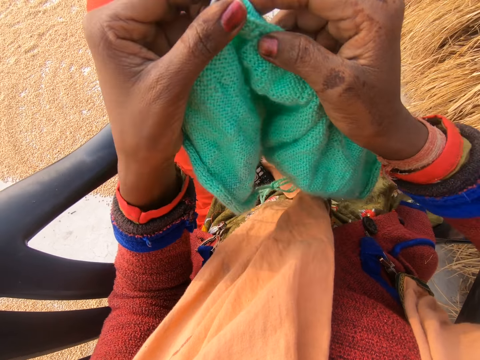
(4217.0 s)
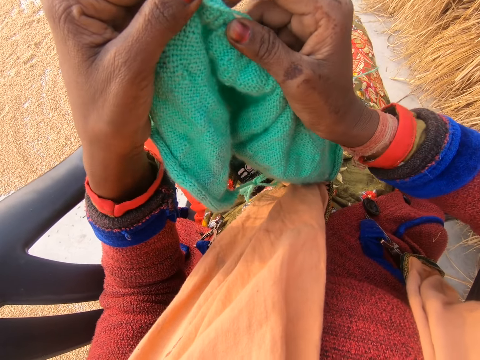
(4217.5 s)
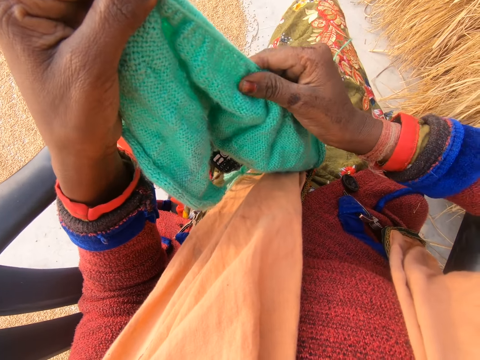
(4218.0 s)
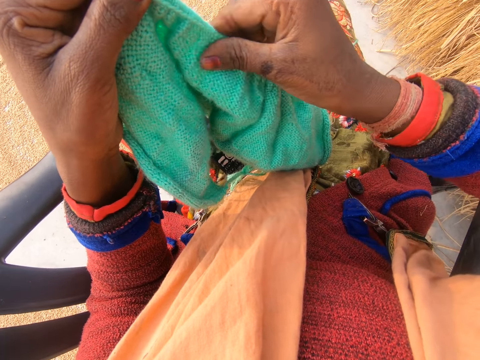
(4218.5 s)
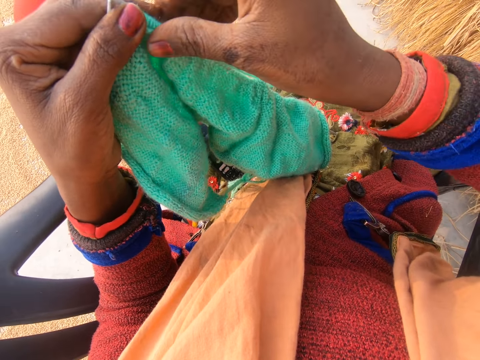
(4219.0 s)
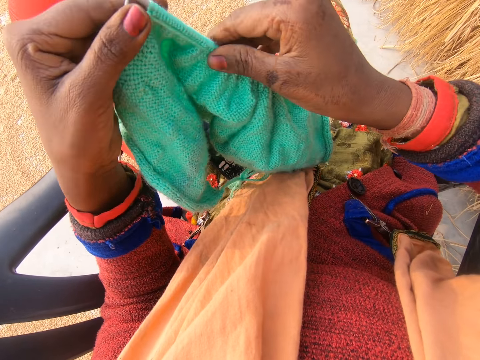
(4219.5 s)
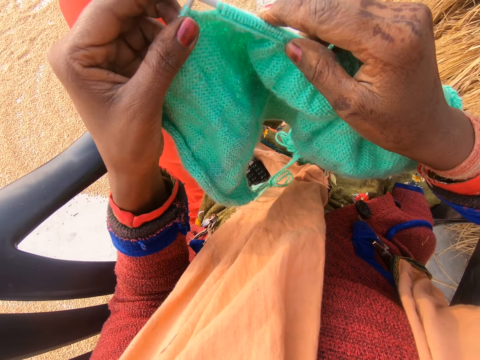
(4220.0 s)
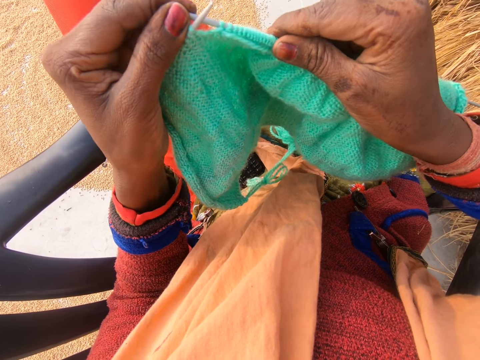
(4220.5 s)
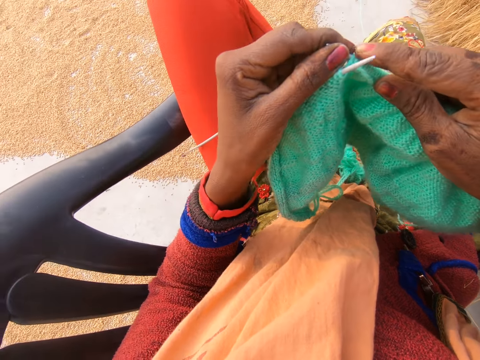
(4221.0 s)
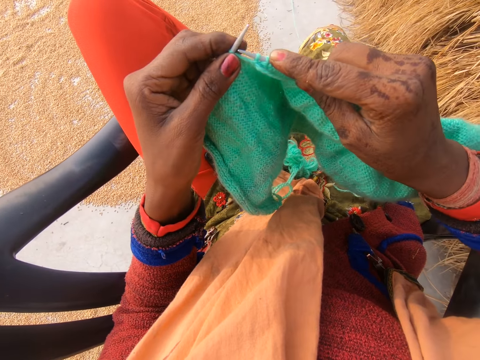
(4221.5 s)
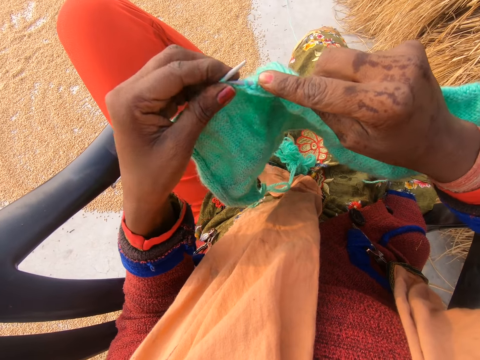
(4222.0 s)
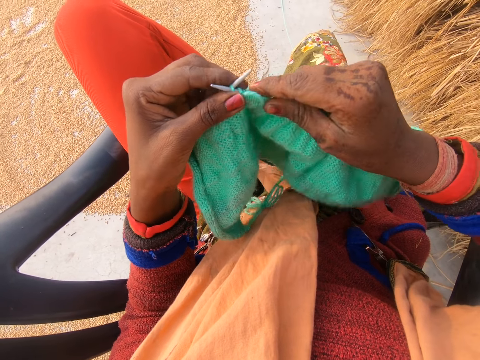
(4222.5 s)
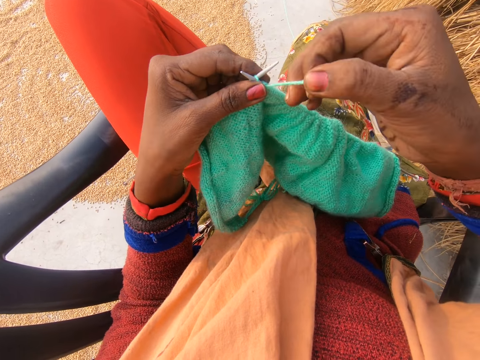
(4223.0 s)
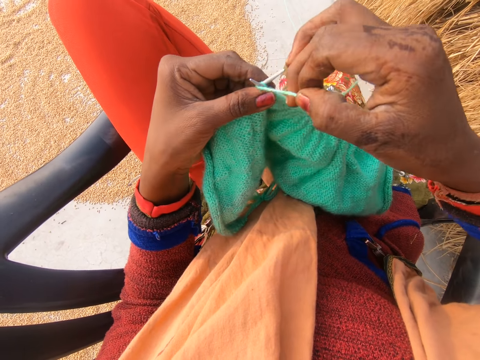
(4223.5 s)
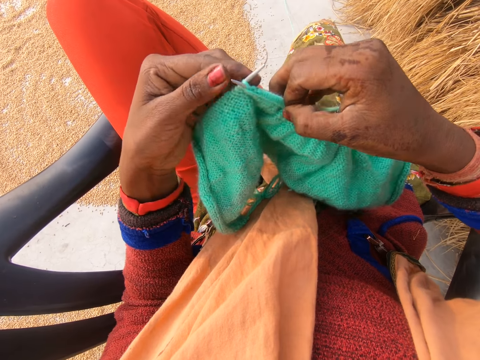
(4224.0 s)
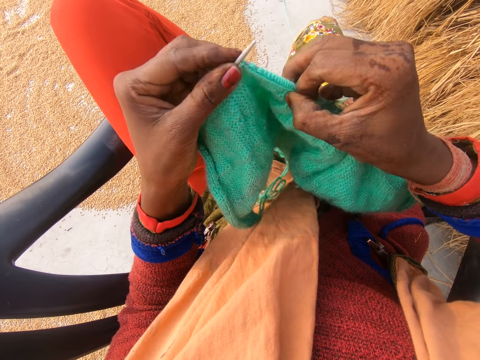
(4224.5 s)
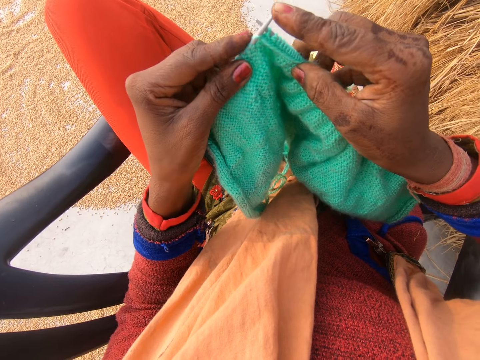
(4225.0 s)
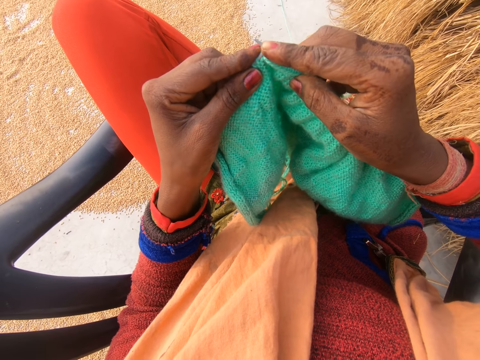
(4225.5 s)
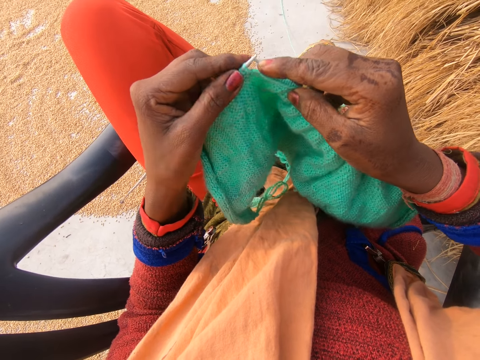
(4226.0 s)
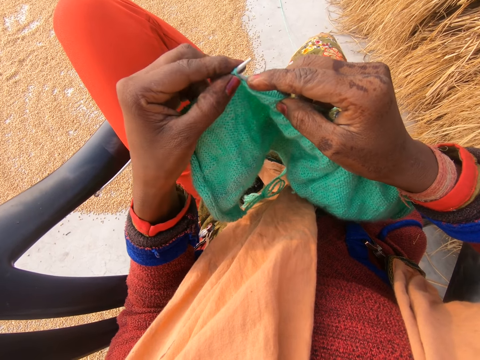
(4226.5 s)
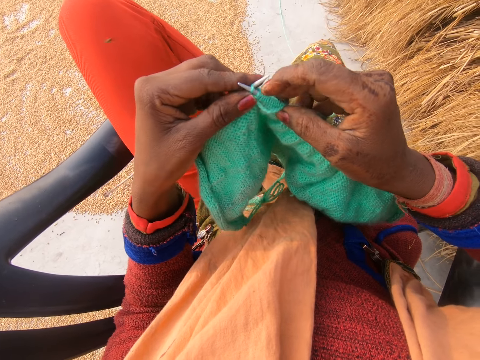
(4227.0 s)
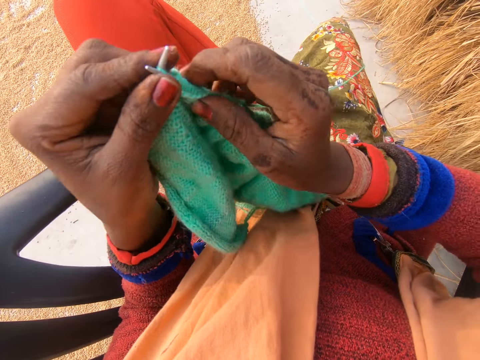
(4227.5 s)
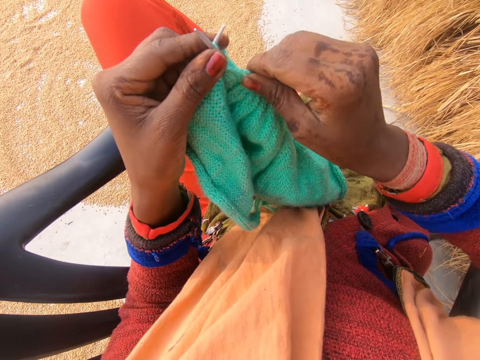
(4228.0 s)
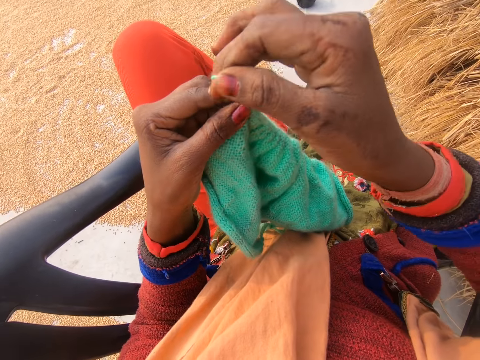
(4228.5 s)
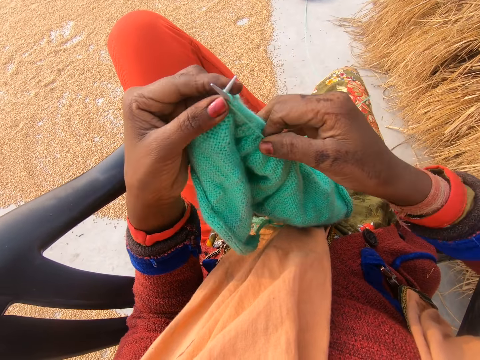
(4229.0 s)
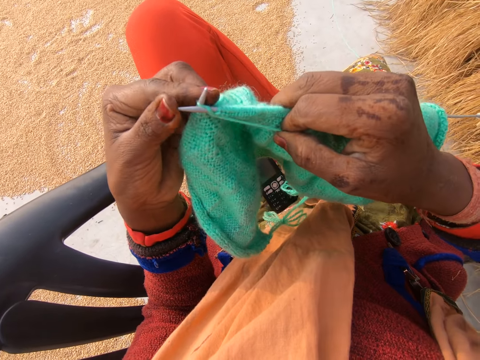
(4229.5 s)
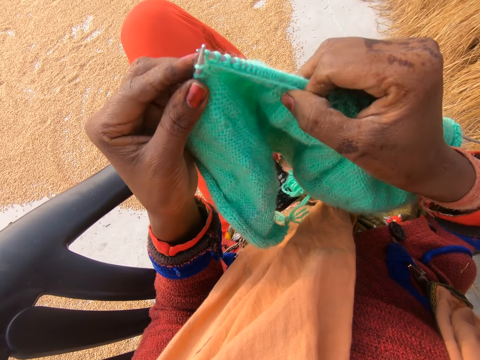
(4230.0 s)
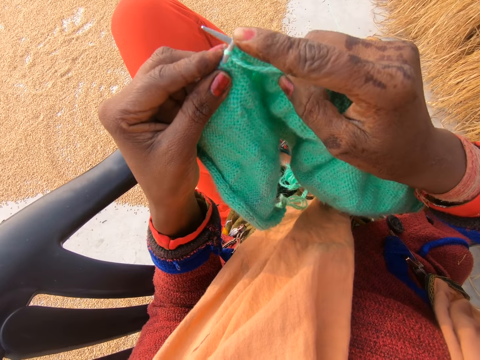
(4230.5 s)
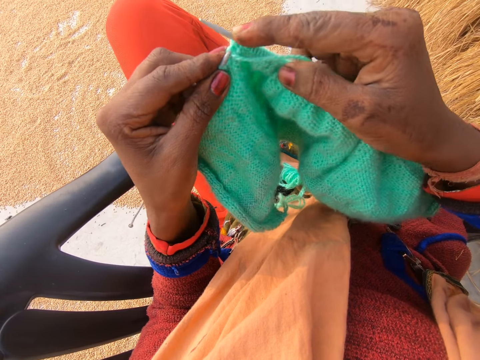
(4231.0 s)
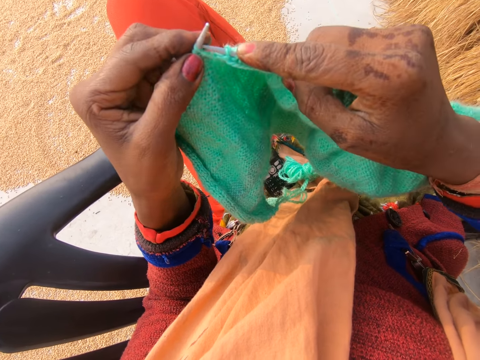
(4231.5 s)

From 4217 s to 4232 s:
The camera wearer presses the knitting needle on her lap. She adjusts the crochet in her hand. She pushes the fabric on the knitting needle. She crochets with the yarn in her hand with the crochet hook. She rotates the knitting thread around the knitting needle. She knits the fabric with knitting needles. She presses the knitting needle with a finger. She knits the fabric with the knitting needles. She presses the knitting needle on her lap. She rotates the knitting thread around the knitting needle. She knits the fabric with the knitting needles. She presses the knitting needle with a finger.

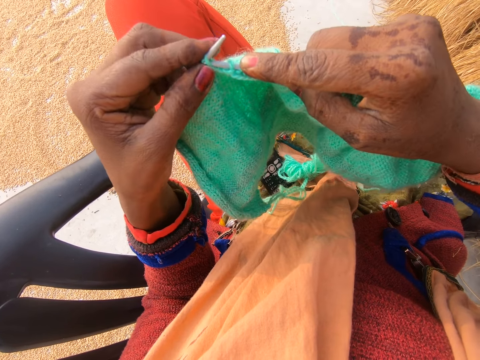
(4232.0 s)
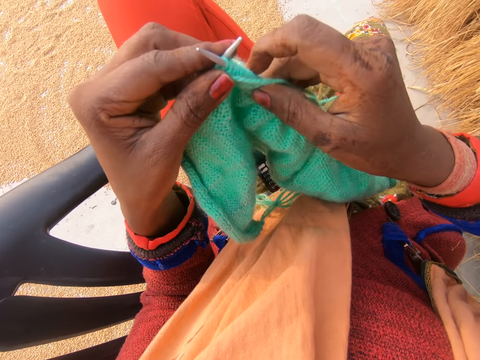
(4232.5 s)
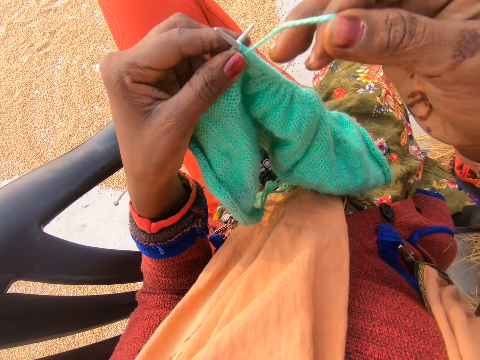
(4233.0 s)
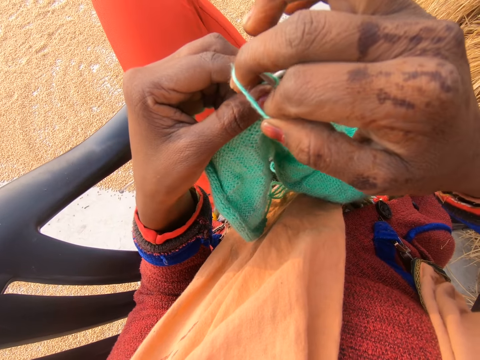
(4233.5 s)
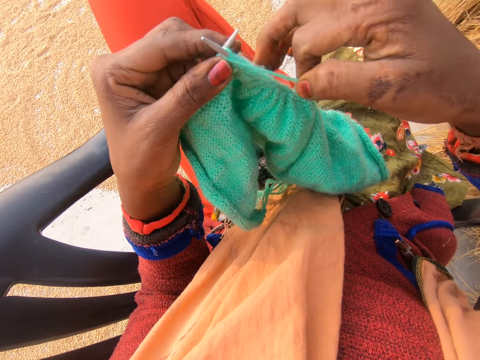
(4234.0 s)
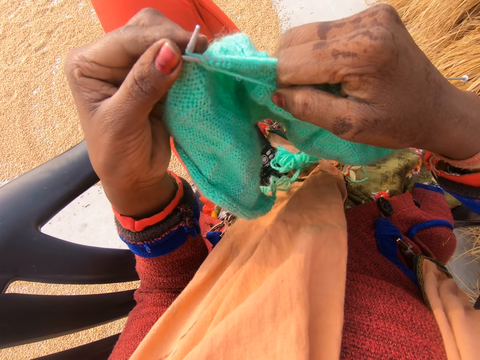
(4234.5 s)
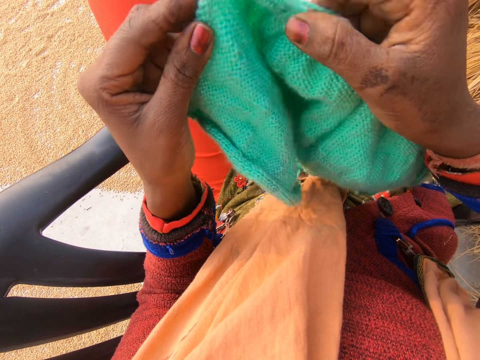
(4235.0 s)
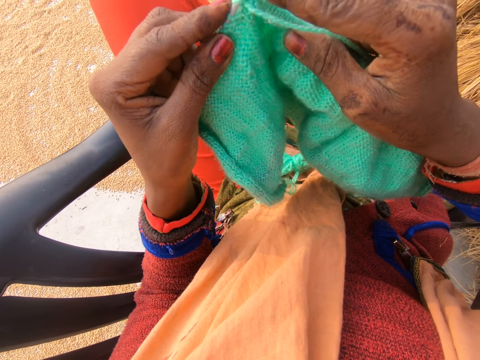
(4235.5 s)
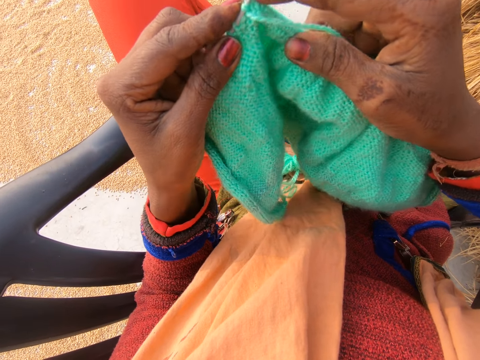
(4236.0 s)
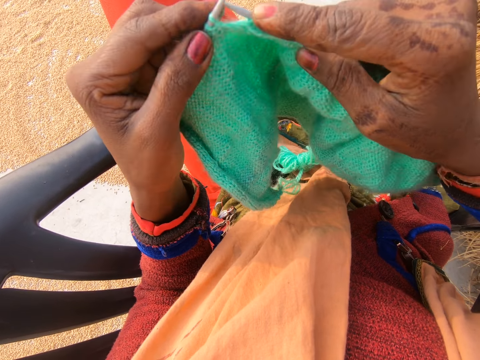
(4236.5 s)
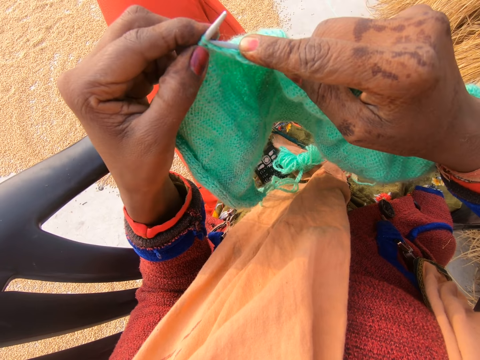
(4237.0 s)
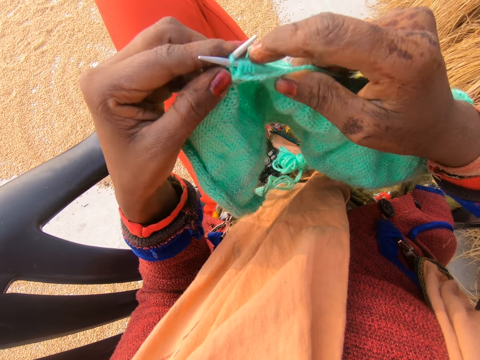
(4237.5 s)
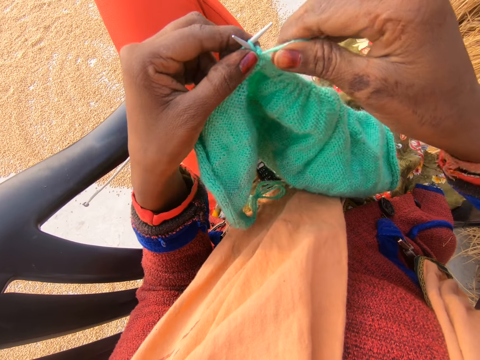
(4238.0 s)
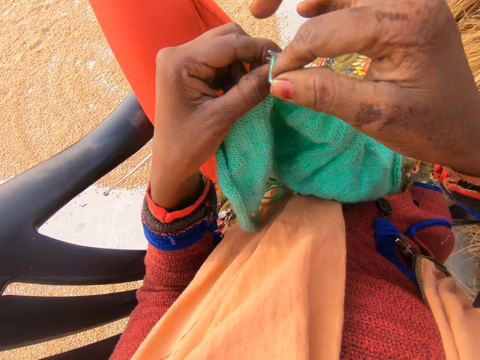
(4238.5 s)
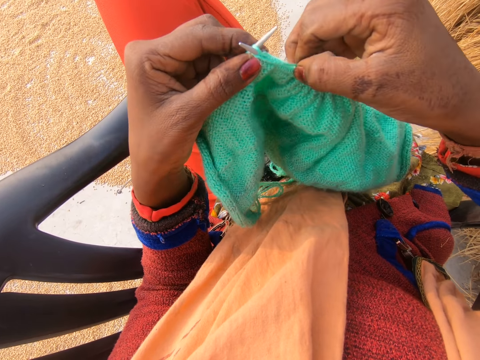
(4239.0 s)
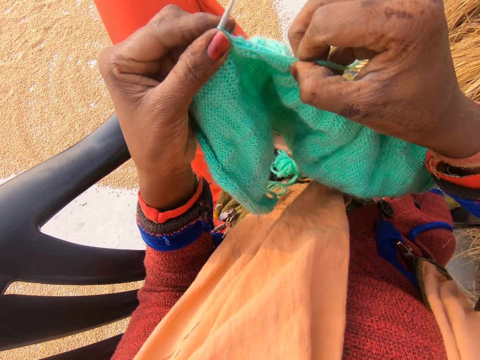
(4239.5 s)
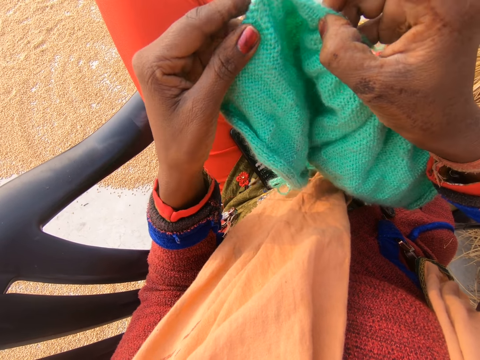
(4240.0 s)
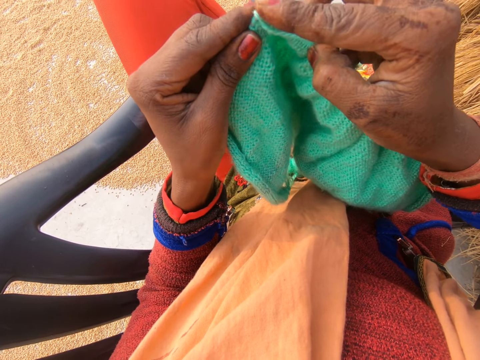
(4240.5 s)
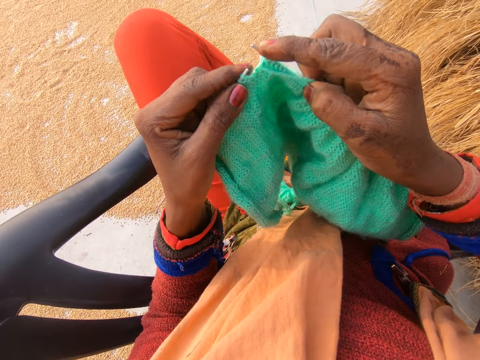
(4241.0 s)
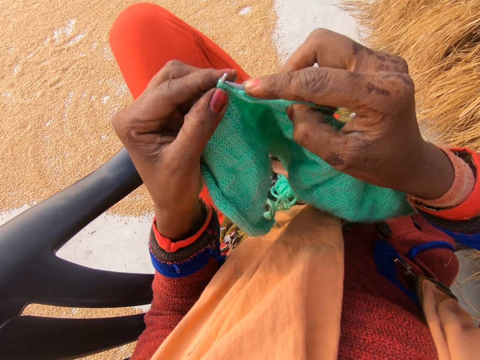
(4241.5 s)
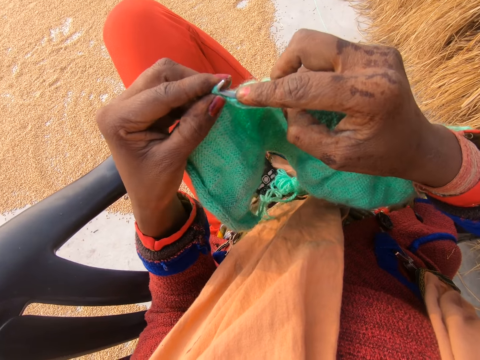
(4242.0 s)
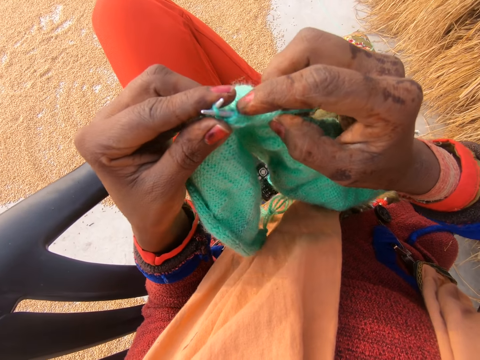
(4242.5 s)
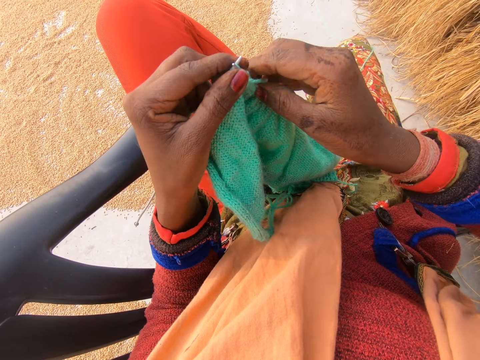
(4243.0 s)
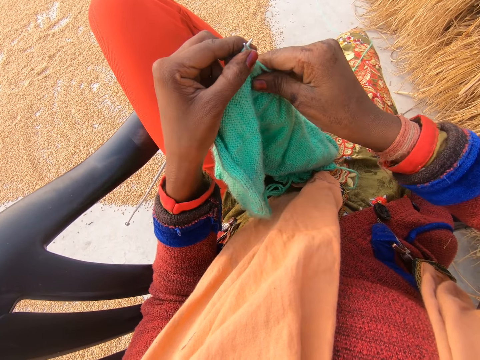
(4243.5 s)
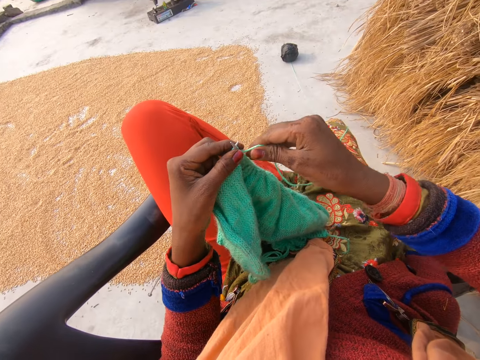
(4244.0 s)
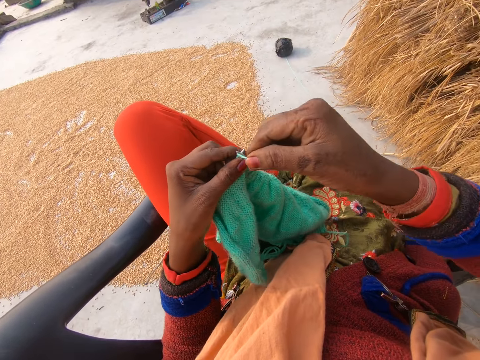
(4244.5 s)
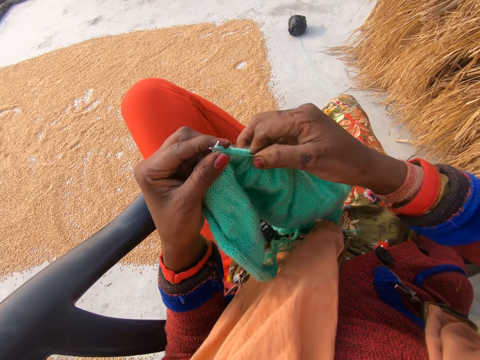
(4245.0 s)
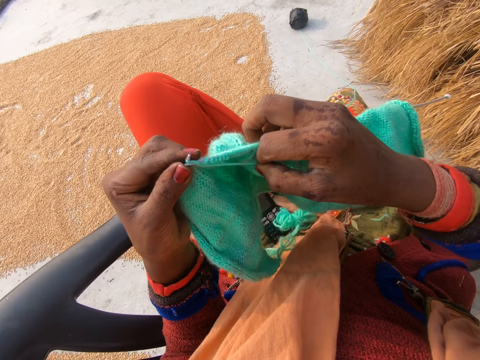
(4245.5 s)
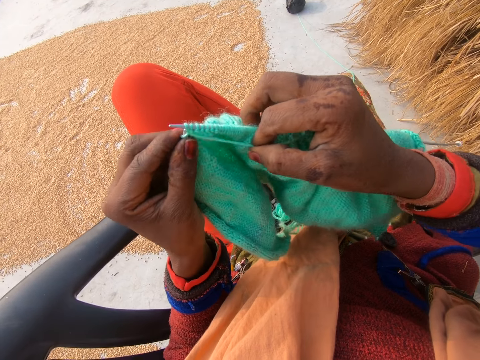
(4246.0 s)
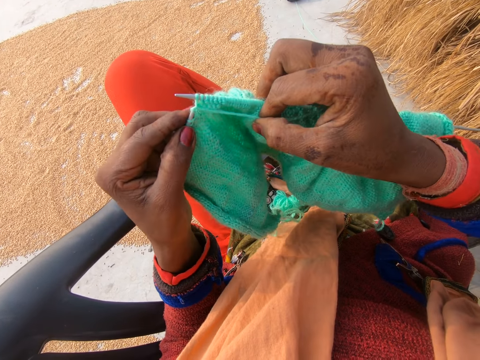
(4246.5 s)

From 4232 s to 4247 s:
The camera wearer knits a fabric with knitting needles. They rotate the knitting thread around the knitting needle. They knit the fabric with the knitting needles. They press the knitting needle with a finger. They knit the fabric with the knitting needles. They rotate the knitting thread around the knitting needle. They knit the fabric with the knitting needles. They press the knitting needle with a finger. They knit the fabric with the knitting needles. They press the knitting needle on her lap. They rotate the knitting thread around the knitting needle. They knit the fabric with the knitting needles.
